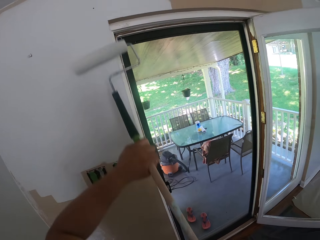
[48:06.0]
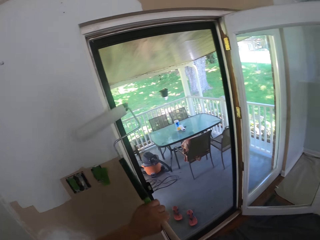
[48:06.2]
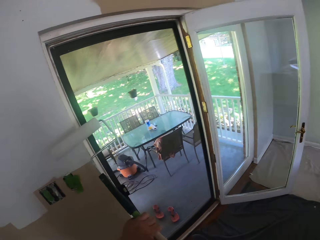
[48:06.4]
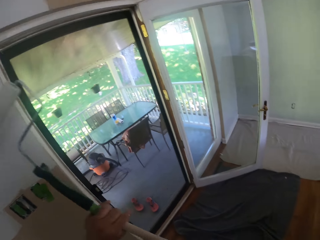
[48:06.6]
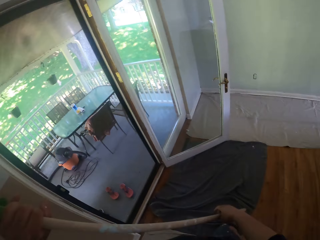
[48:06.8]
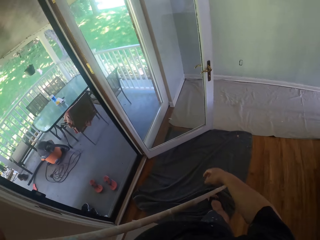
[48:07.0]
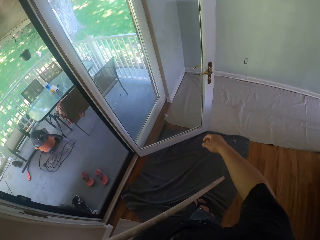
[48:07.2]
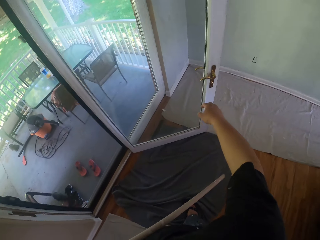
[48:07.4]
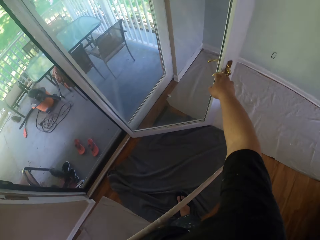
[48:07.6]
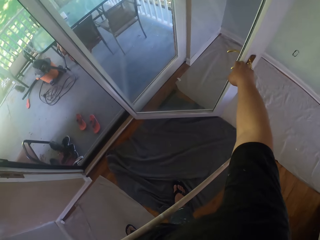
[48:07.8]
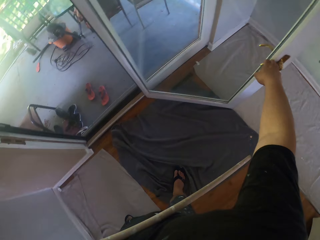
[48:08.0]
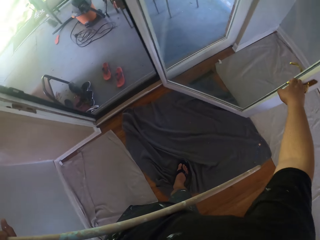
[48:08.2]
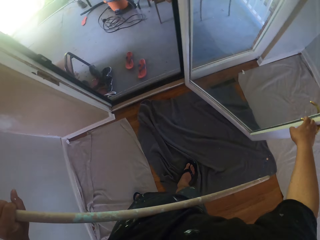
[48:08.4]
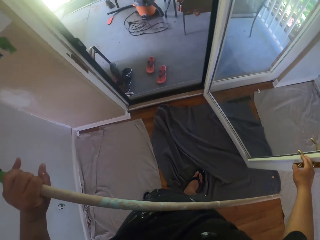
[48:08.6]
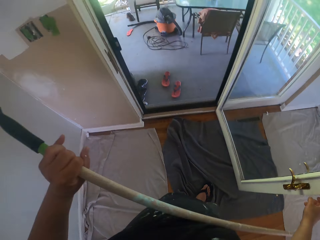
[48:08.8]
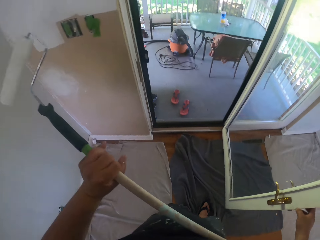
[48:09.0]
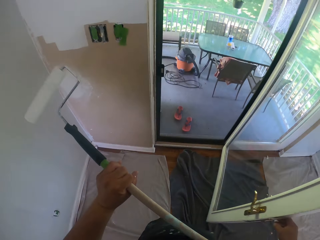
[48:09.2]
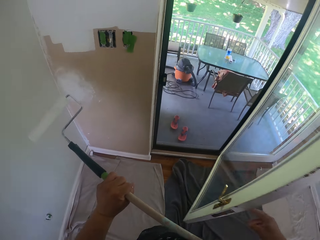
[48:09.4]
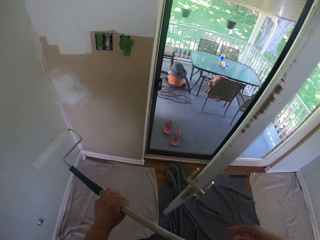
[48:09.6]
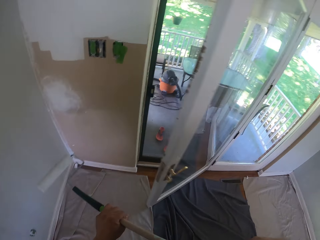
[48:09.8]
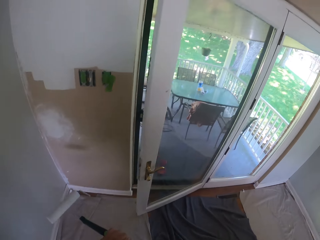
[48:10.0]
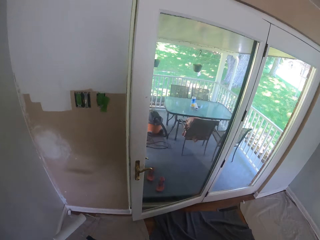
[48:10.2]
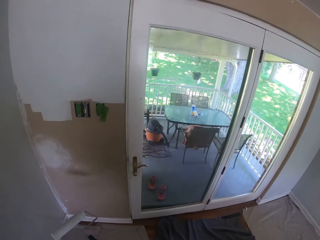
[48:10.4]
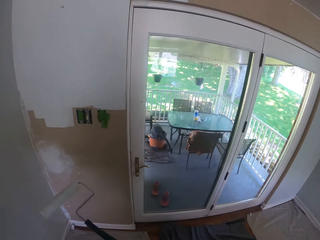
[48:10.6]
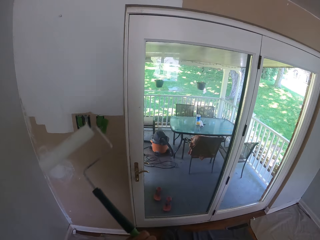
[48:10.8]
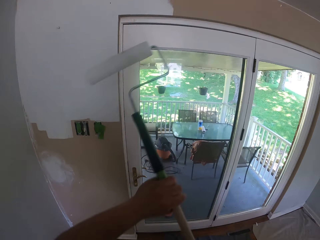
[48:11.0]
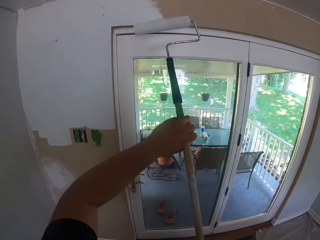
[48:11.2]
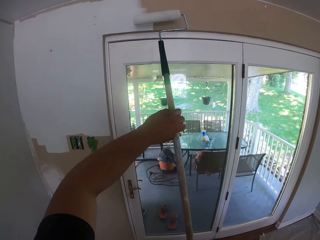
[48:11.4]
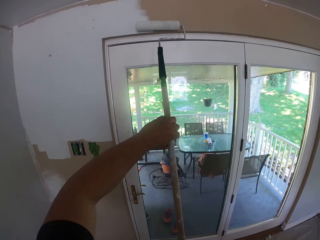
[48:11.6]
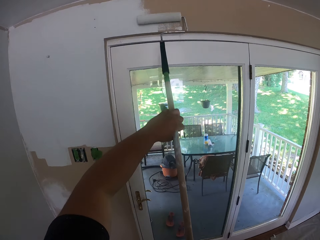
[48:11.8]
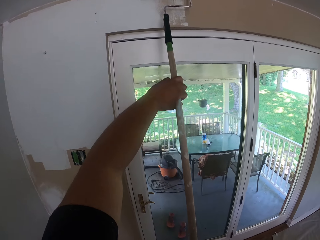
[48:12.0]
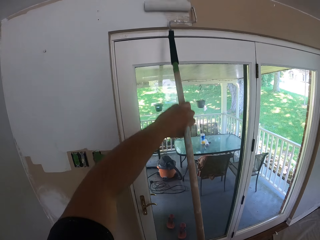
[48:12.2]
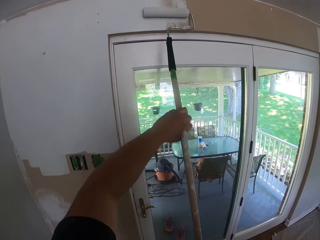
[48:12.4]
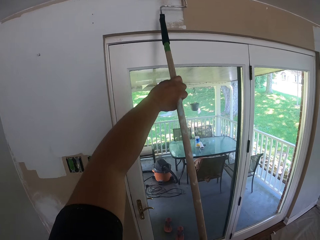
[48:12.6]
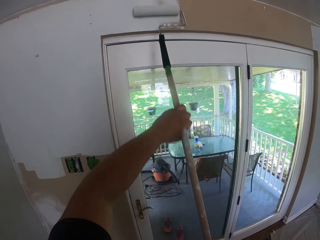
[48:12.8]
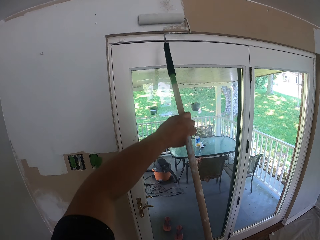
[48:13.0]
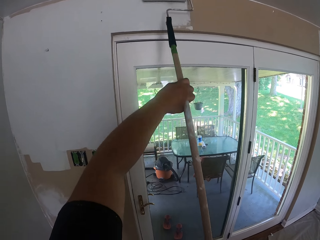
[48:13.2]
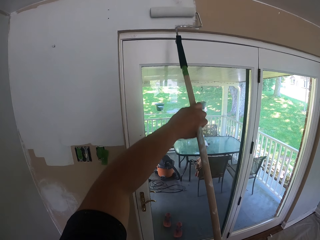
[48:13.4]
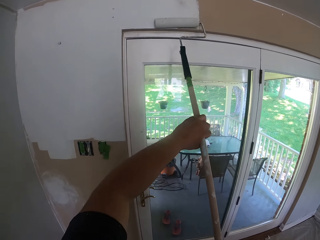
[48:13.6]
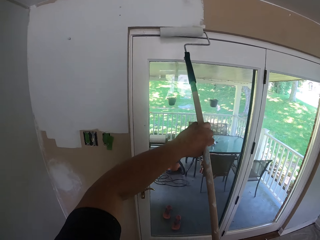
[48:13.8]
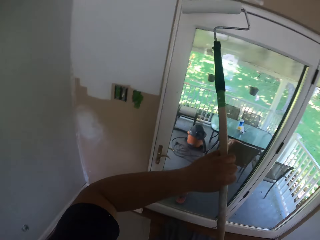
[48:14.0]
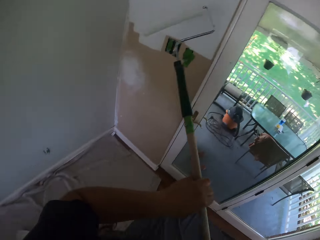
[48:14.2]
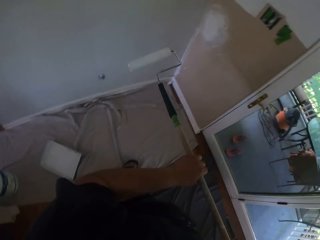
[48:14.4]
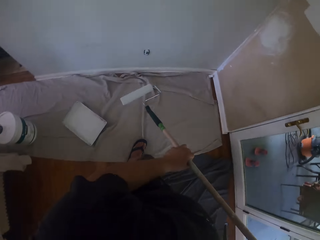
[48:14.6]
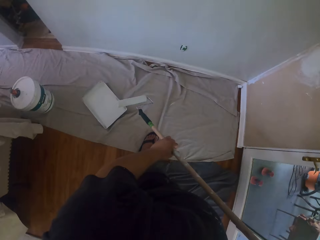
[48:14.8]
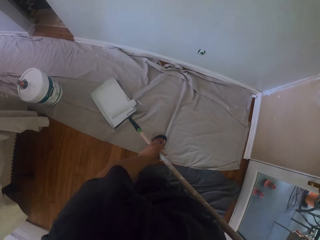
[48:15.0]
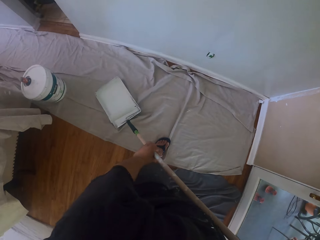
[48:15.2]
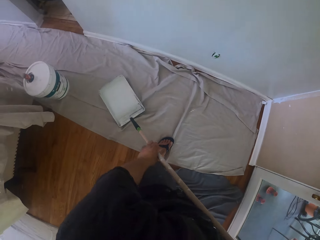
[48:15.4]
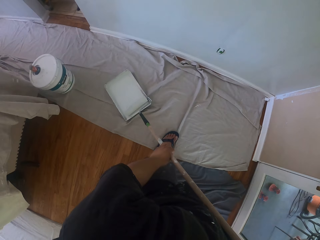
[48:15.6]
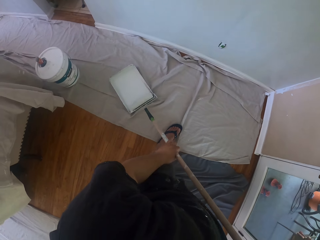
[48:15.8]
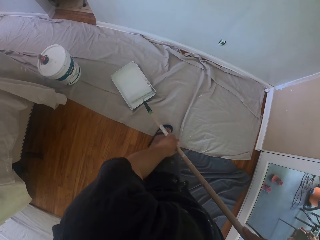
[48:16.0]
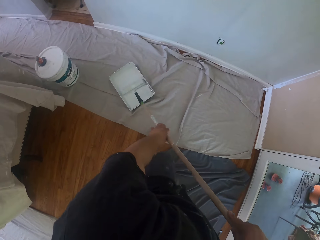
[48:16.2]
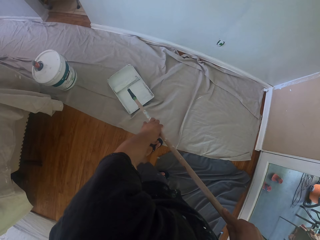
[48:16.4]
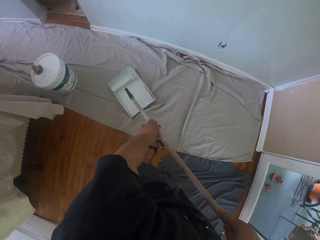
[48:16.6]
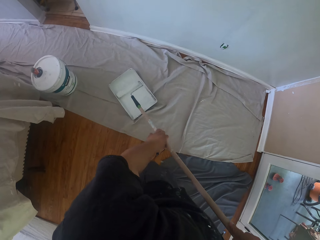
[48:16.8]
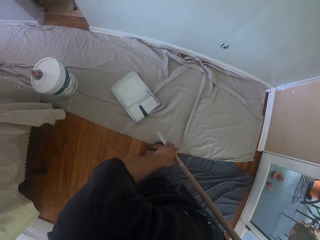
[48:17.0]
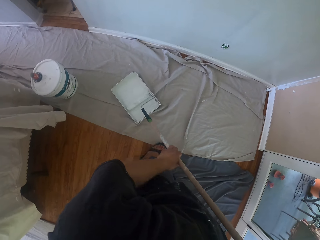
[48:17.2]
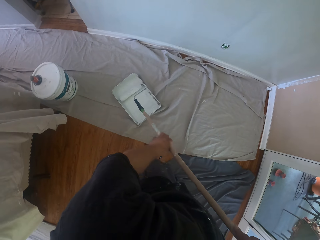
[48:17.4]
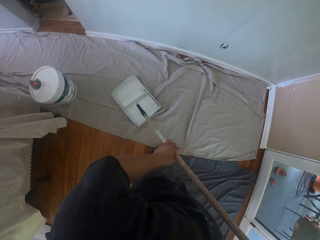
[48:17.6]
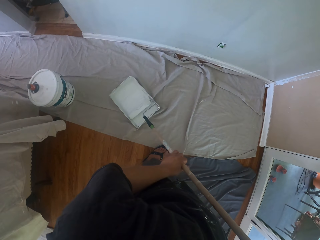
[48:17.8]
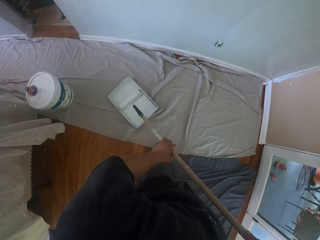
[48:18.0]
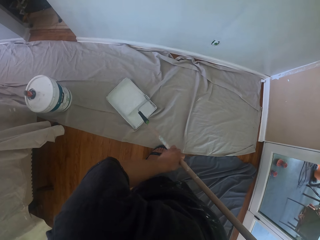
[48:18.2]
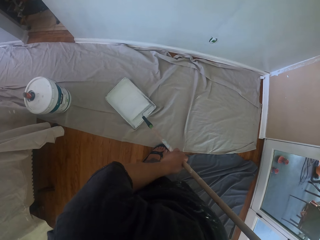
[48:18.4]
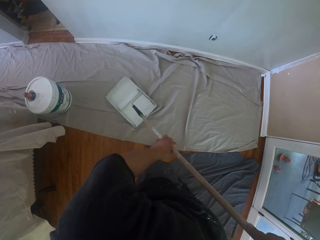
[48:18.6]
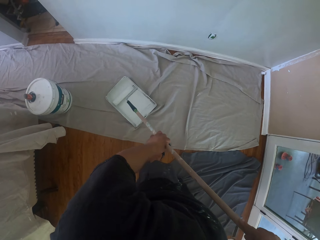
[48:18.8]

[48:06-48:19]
The camera wearer closes the door. They paint the wall. They take some paints from the paint can or paint container on the floor. They roll the paint roller on the paint container.

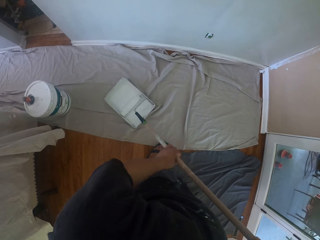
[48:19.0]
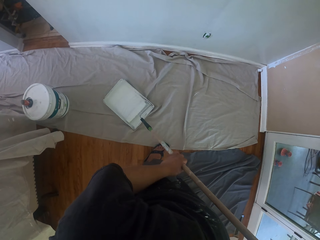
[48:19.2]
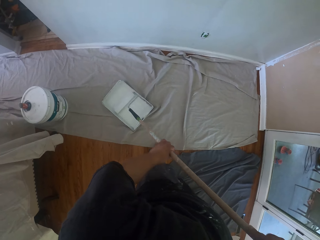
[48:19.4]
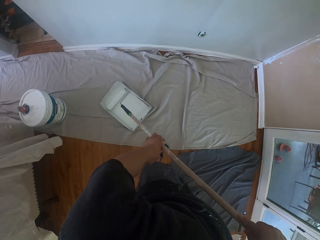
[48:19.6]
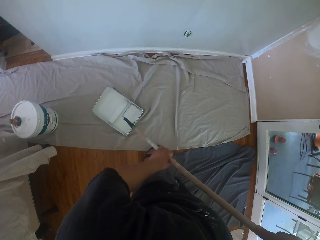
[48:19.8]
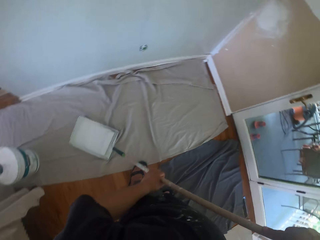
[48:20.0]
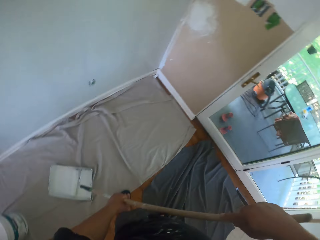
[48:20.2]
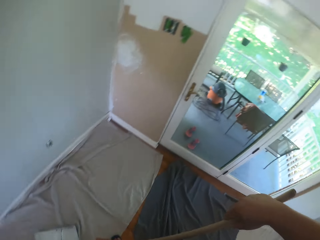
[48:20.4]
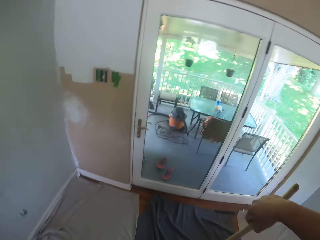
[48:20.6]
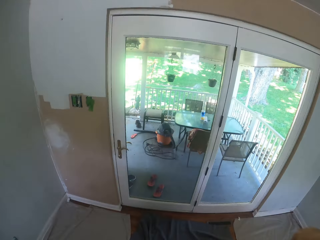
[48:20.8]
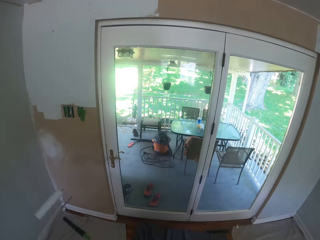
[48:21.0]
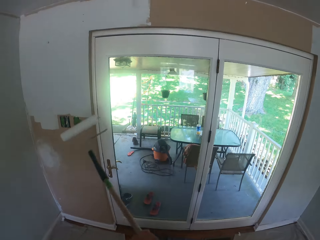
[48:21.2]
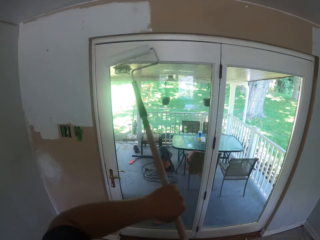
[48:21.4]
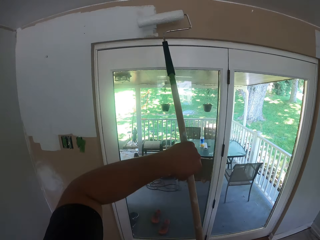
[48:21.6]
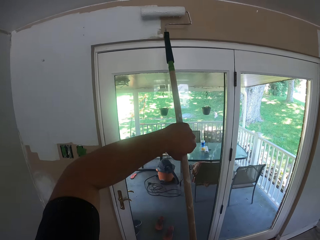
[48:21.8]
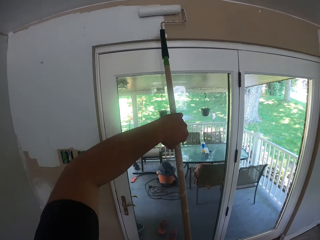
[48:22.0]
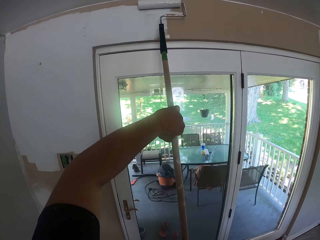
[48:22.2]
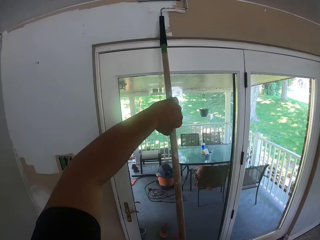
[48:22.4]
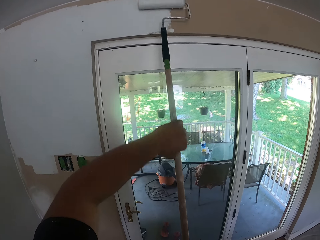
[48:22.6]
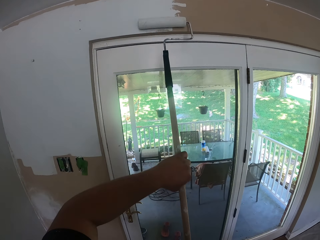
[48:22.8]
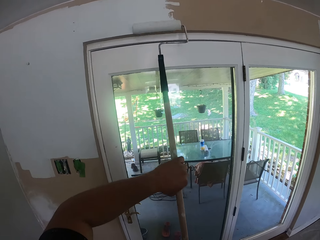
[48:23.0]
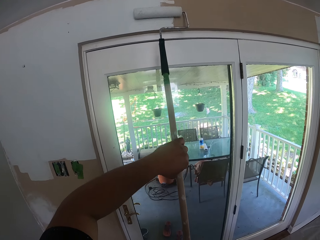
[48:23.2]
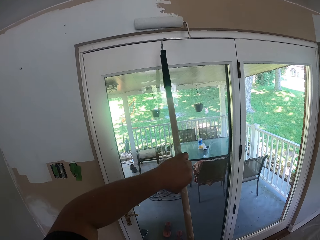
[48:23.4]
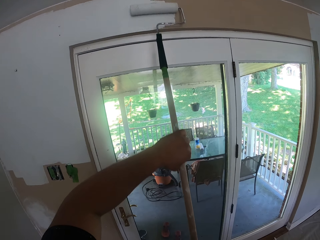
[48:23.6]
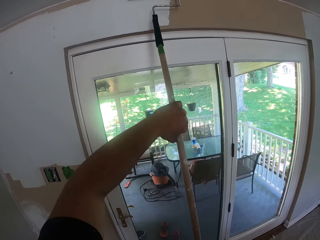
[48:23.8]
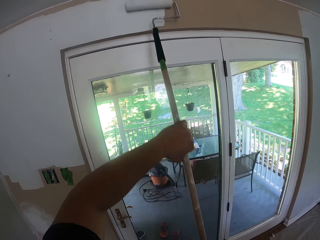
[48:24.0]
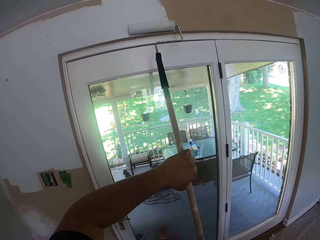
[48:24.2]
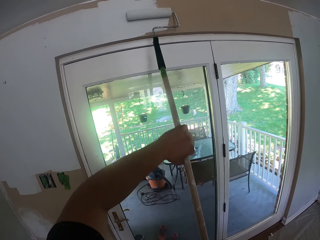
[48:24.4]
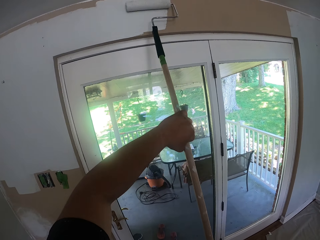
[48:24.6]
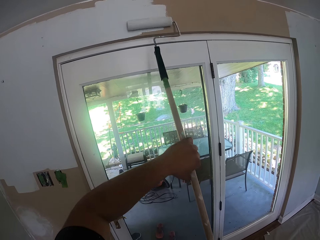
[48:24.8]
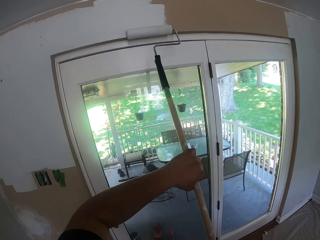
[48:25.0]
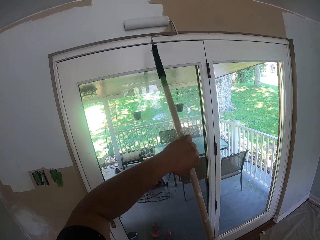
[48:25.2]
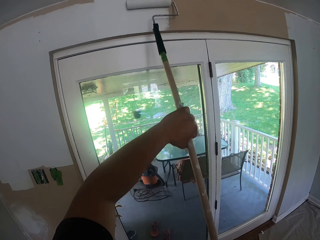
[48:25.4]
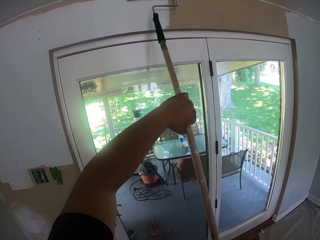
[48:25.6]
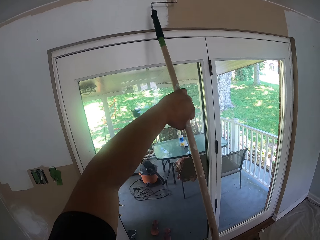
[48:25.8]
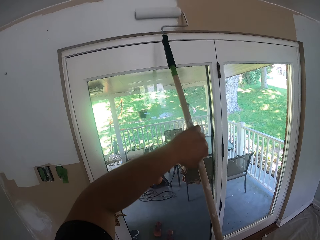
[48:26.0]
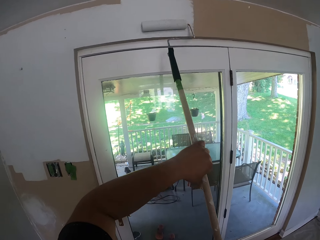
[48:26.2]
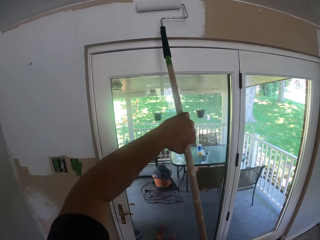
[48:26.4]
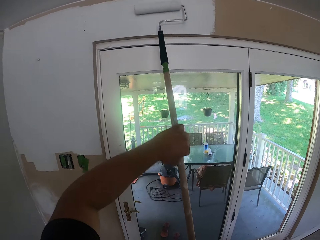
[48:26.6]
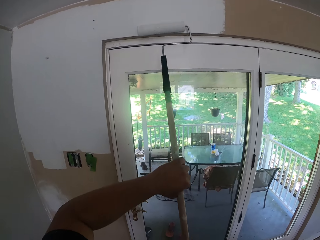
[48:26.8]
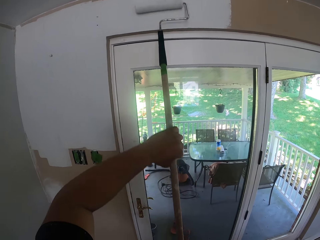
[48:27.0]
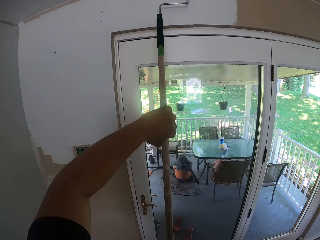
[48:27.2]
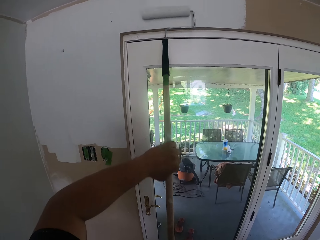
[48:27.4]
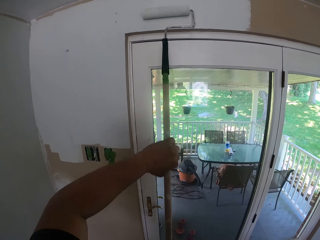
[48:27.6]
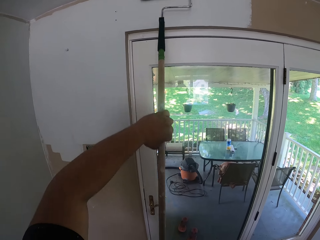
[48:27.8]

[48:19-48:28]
The camera wearer paints the wall with the roller brush.
